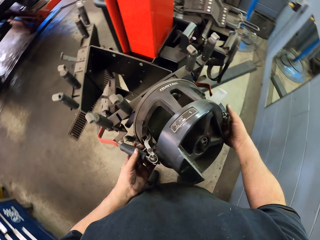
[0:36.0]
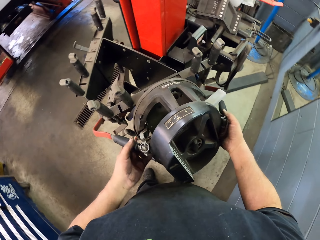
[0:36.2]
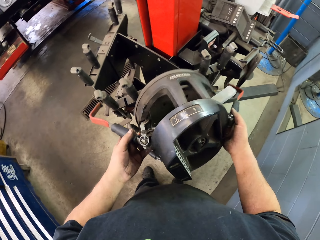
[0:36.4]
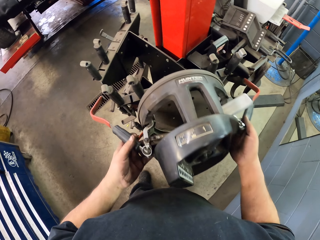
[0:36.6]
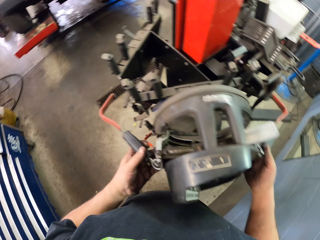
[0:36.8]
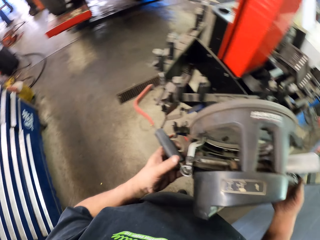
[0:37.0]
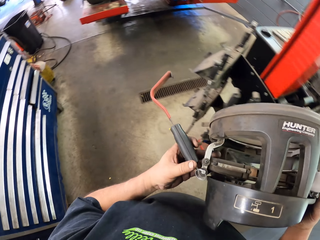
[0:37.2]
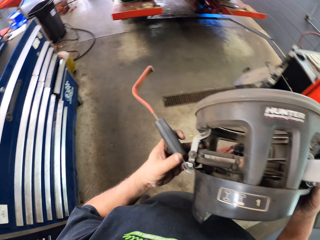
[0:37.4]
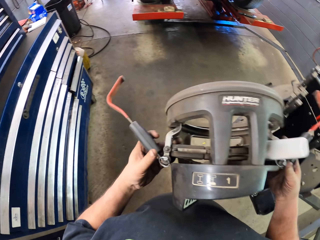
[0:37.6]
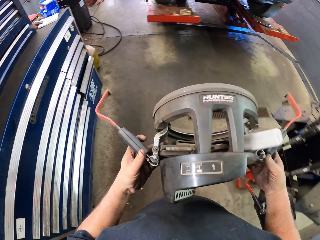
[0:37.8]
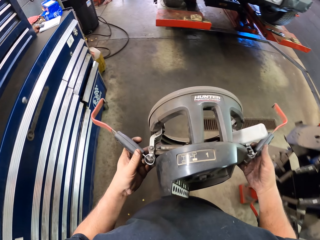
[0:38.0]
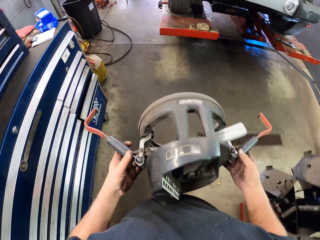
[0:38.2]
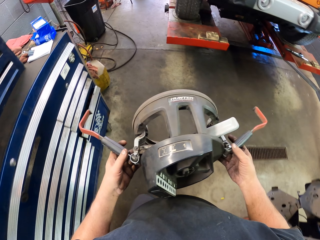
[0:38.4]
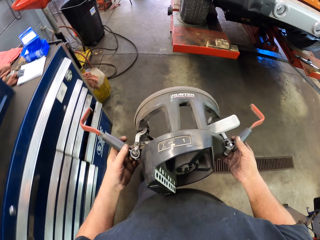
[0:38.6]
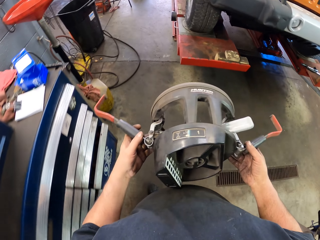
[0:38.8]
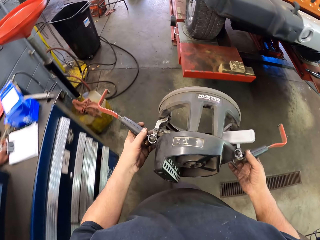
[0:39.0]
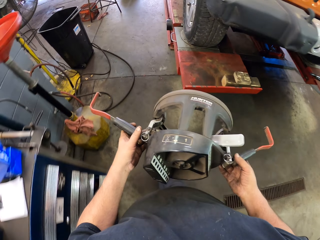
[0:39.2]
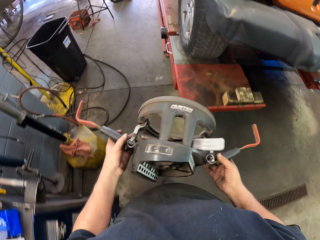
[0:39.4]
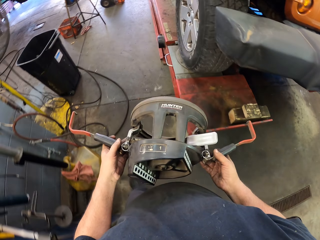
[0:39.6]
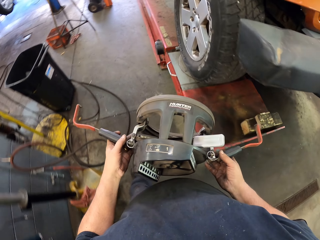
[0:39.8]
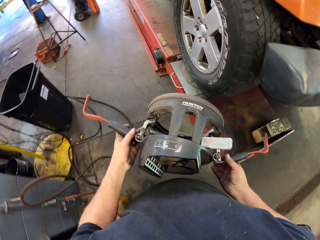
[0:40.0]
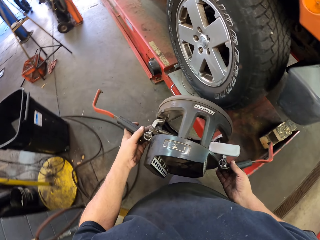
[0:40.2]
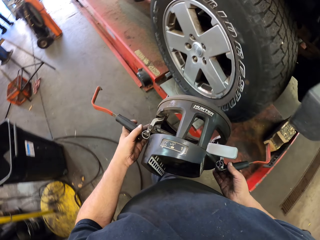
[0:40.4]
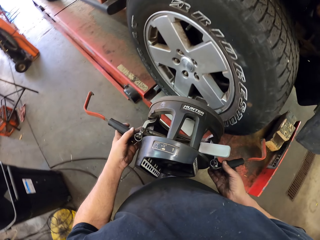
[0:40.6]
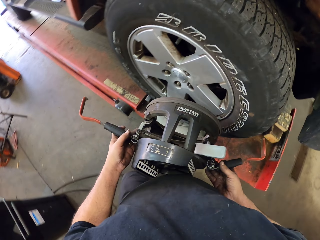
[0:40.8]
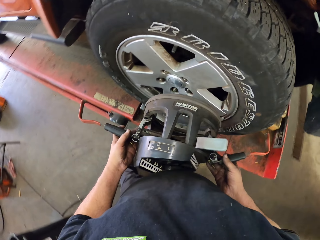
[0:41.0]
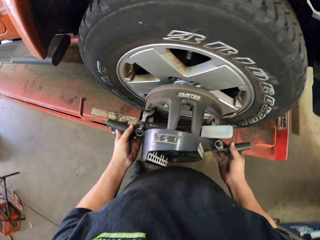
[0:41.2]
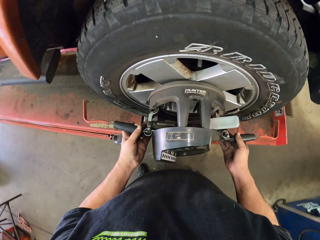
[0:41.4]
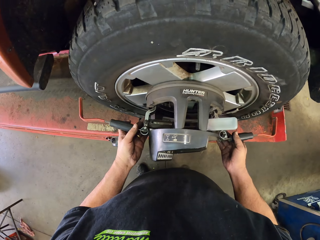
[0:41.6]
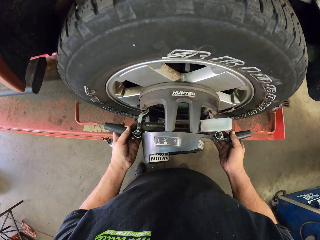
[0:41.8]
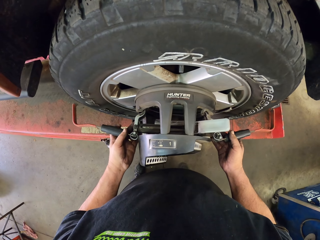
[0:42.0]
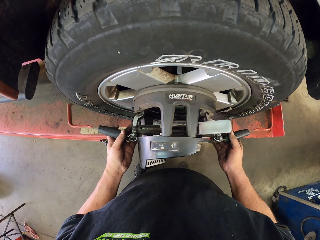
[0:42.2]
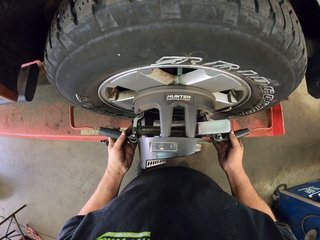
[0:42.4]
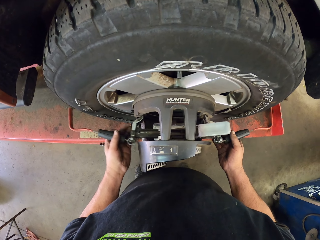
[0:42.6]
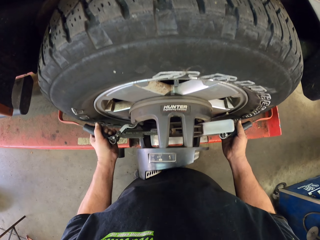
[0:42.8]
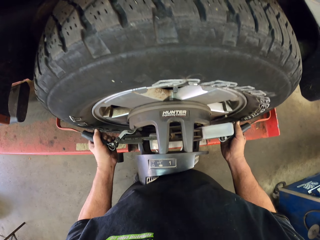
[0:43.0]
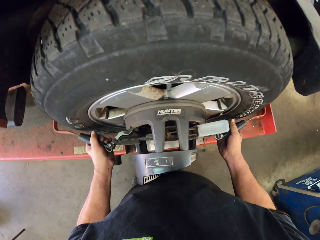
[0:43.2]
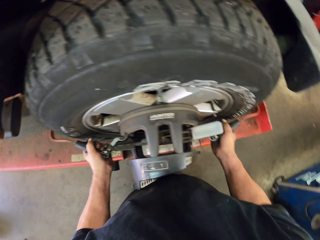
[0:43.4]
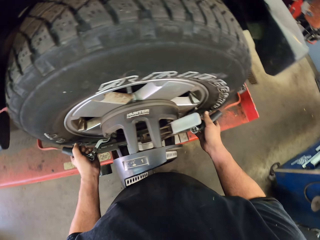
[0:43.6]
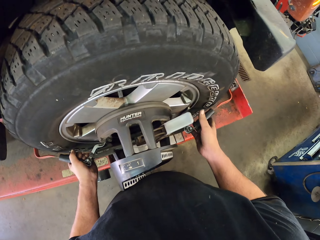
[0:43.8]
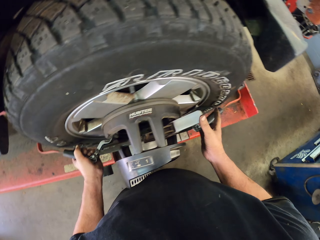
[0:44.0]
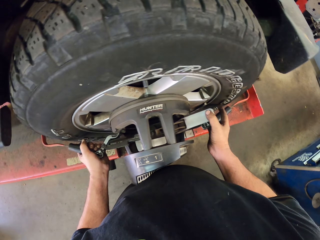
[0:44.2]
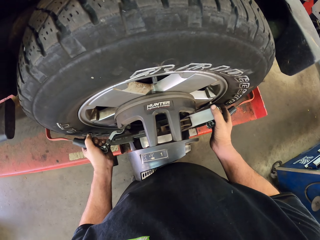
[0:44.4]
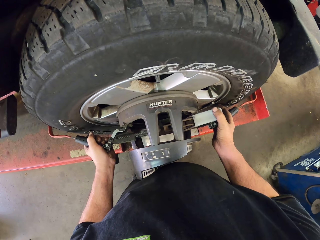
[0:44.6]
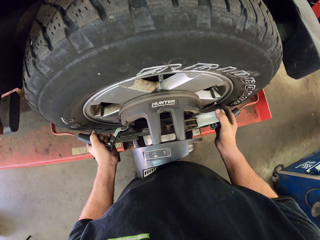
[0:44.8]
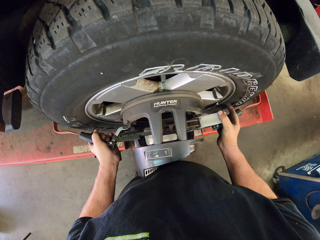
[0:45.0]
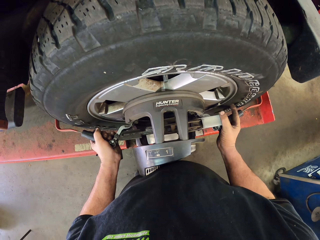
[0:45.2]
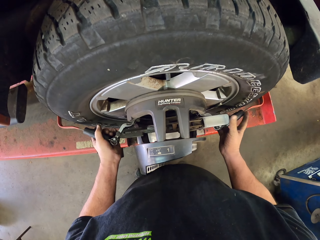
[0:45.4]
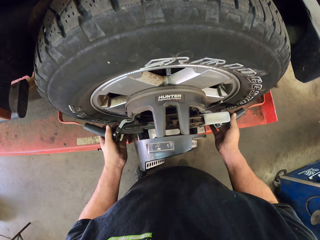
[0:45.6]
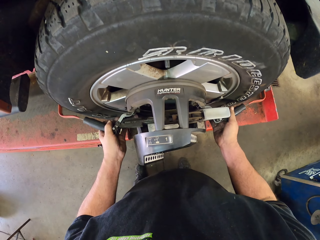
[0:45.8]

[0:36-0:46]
The camera wearer picks up the tire remover. They walk around the garage. They place the tire remover on the tire.

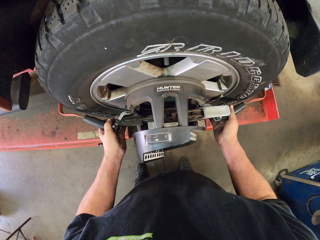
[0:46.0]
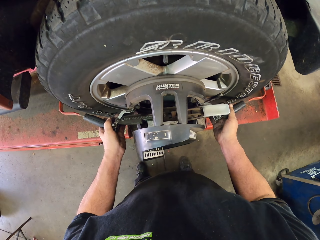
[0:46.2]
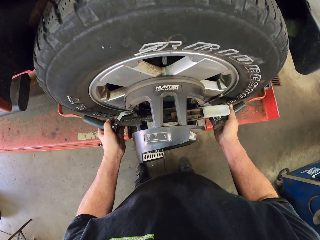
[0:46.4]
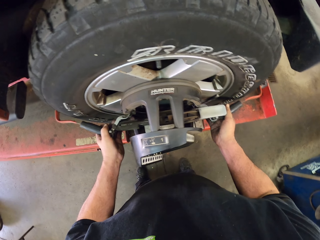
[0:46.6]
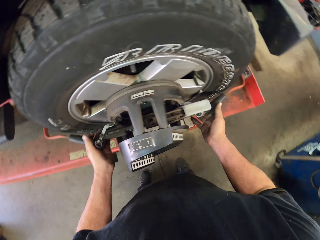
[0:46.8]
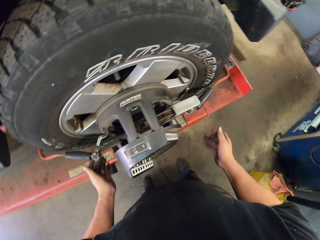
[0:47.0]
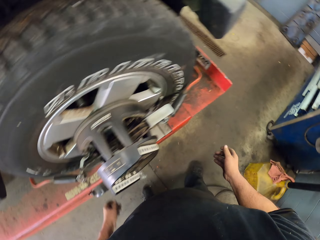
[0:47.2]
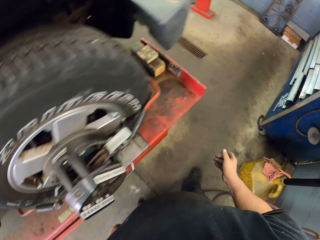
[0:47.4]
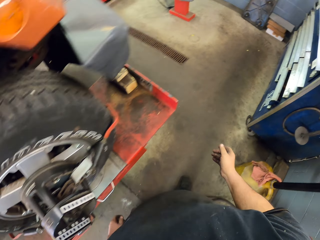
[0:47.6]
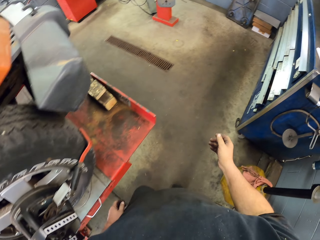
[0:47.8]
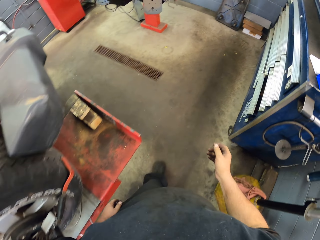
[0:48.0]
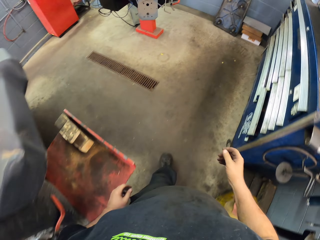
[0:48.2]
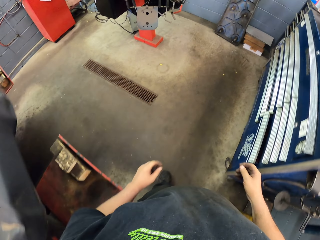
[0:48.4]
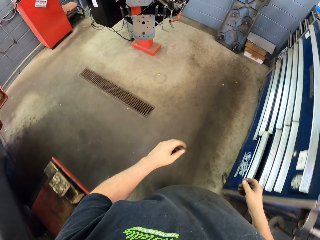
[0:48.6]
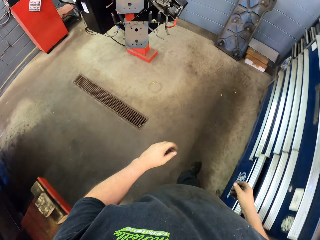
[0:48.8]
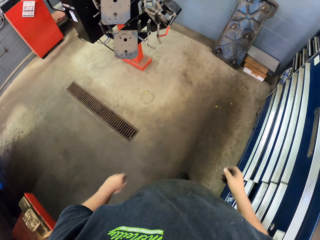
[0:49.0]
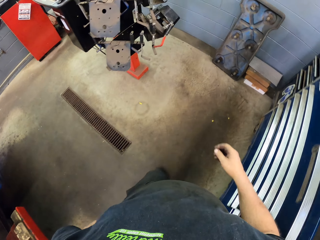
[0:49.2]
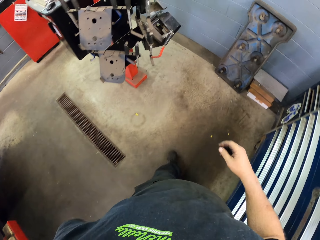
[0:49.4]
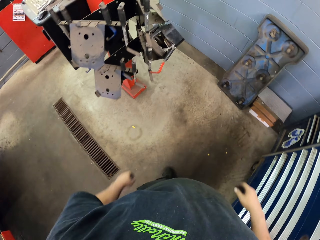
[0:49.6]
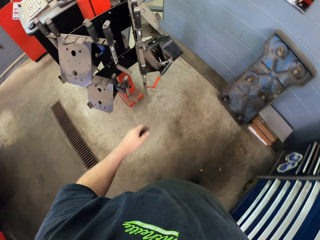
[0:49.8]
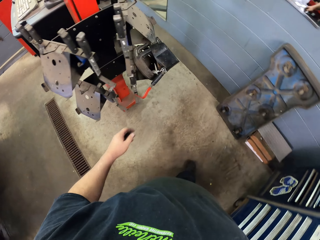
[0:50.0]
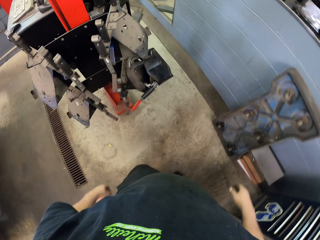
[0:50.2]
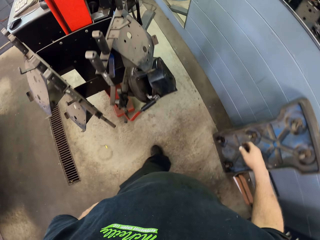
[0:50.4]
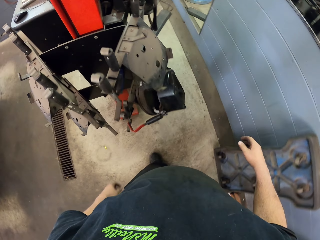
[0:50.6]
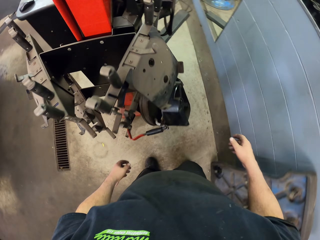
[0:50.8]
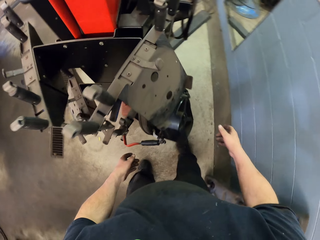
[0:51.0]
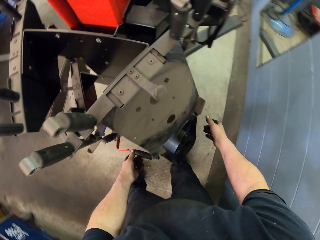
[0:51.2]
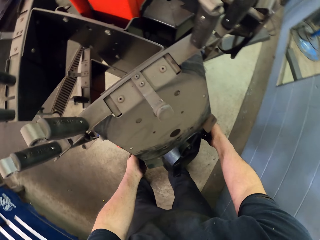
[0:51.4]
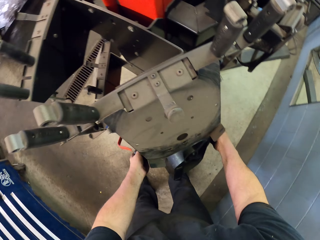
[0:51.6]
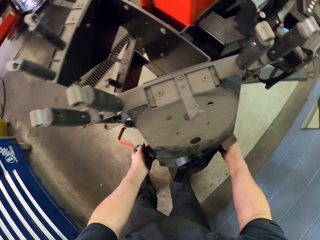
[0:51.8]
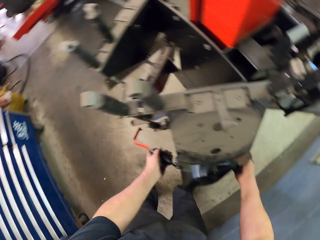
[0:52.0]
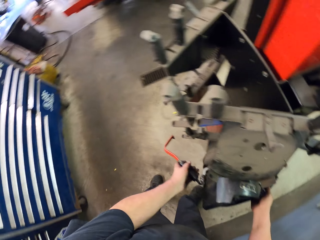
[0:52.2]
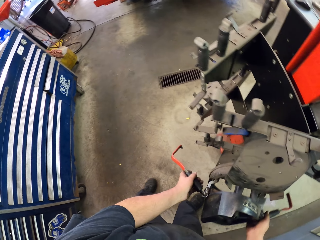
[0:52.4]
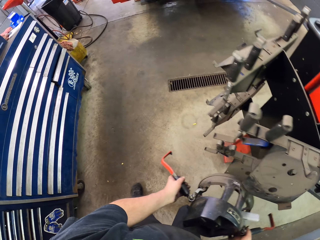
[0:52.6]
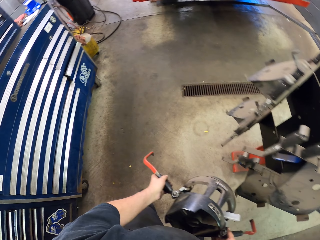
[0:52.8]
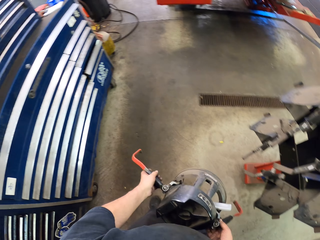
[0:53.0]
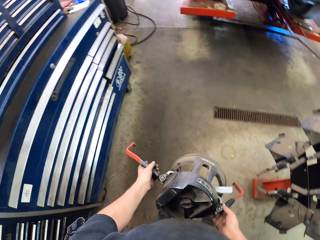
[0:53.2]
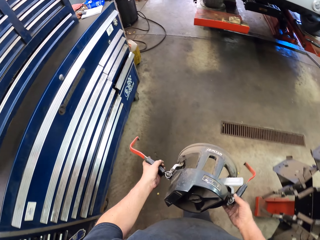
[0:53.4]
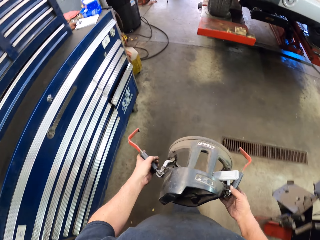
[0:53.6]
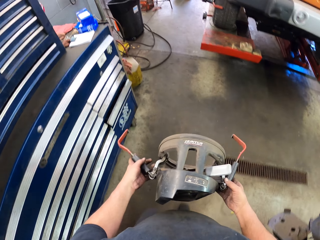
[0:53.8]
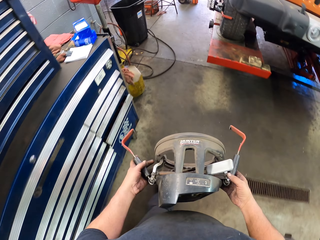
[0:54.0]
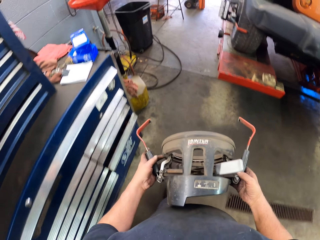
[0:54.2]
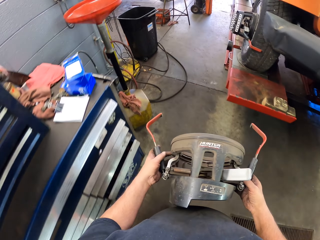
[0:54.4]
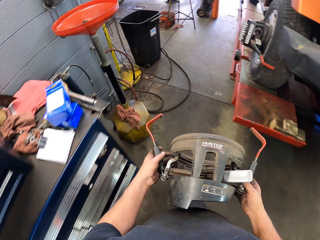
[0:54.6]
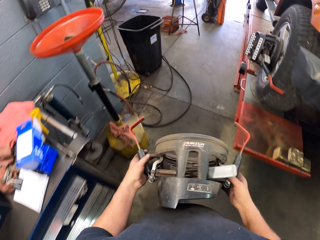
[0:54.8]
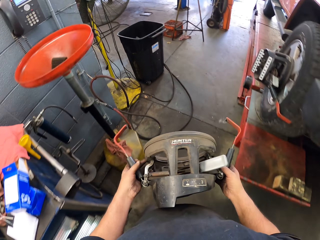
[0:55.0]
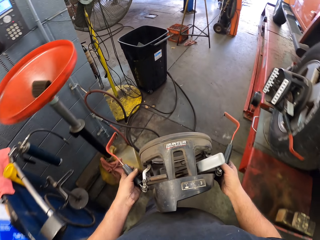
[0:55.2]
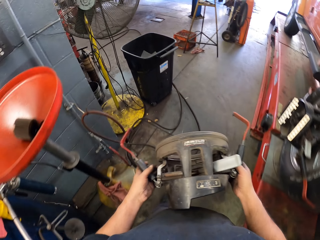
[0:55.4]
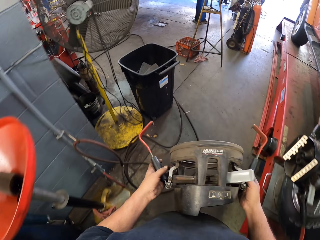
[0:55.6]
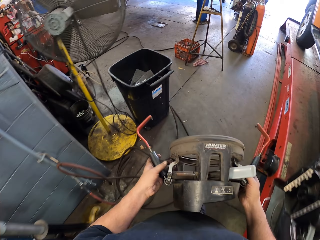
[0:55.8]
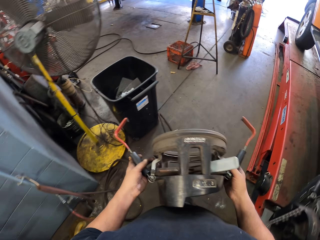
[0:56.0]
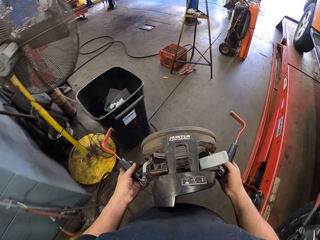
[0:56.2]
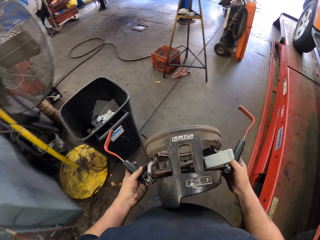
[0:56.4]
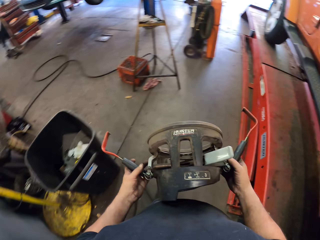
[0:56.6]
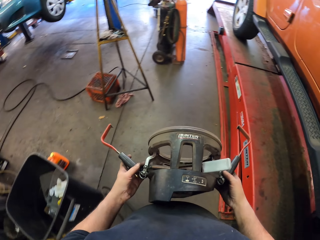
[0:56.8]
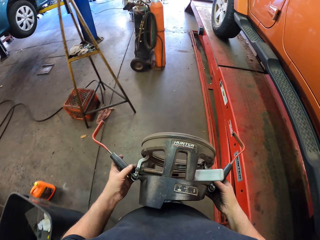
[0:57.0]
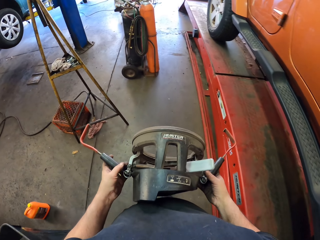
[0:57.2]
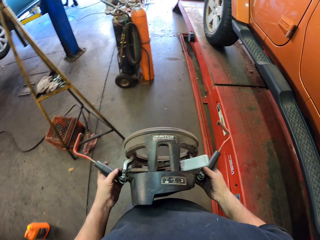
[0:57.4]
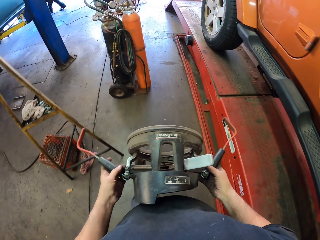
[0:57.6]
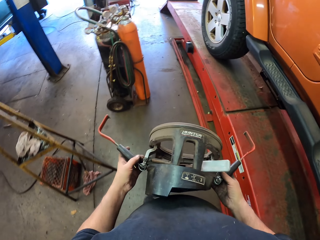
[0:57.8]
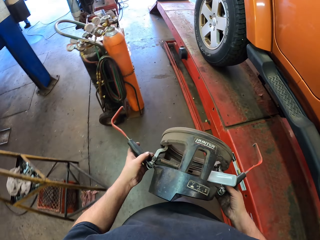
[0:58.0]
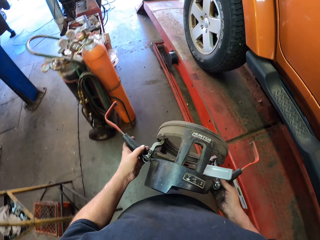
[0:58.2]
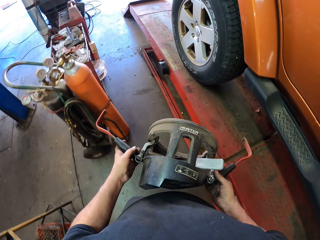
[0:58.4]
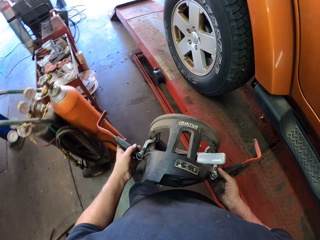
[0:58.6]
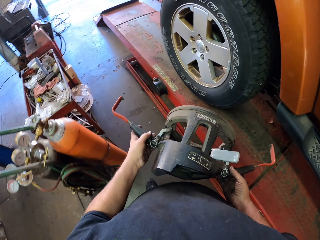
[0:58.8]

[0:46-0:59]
The camera wearer walks around the garage. They pick up the tire remover. They walk around the garage.
